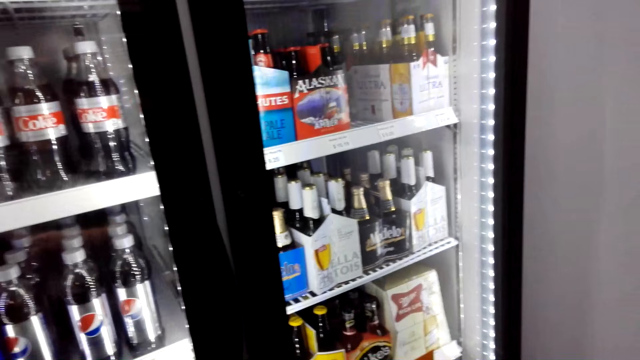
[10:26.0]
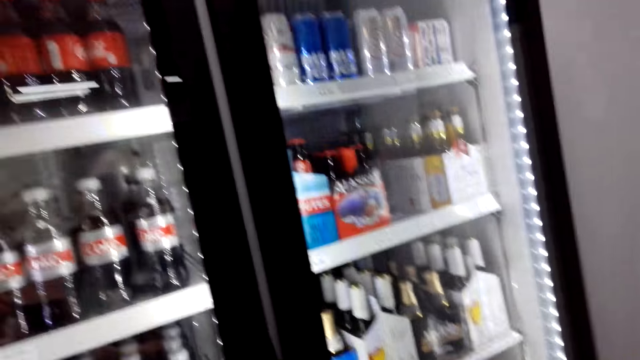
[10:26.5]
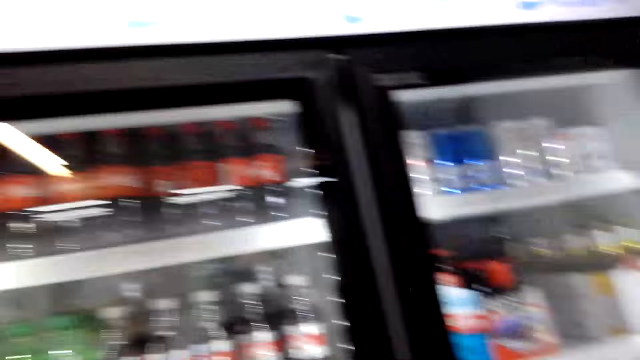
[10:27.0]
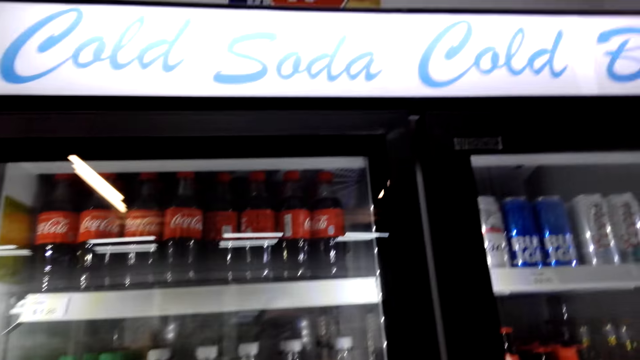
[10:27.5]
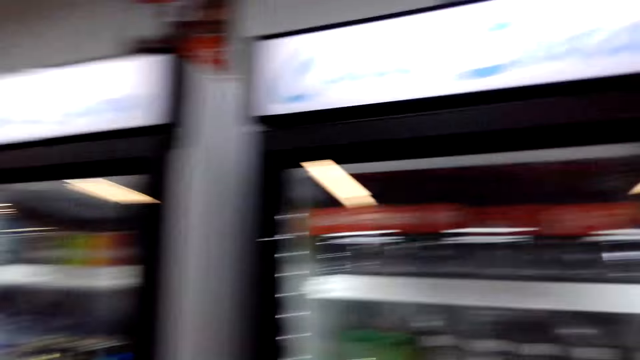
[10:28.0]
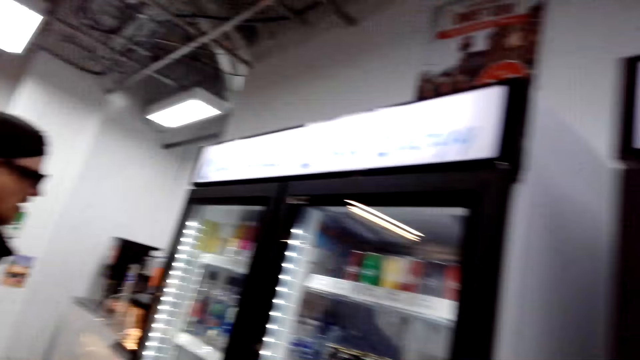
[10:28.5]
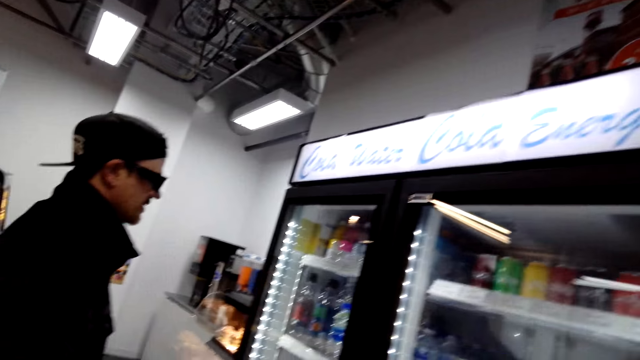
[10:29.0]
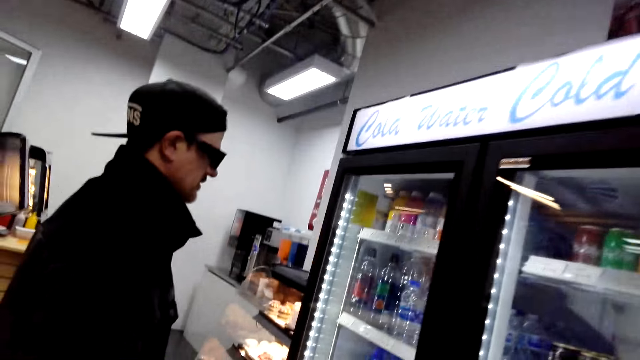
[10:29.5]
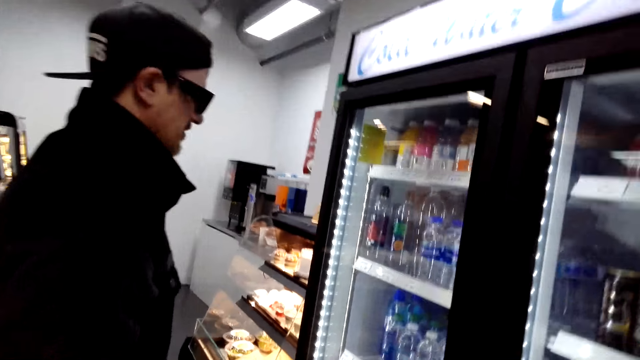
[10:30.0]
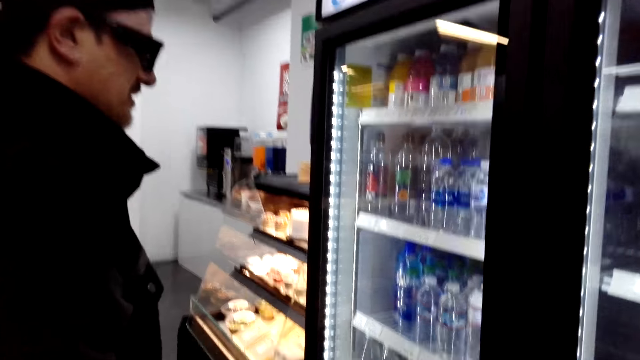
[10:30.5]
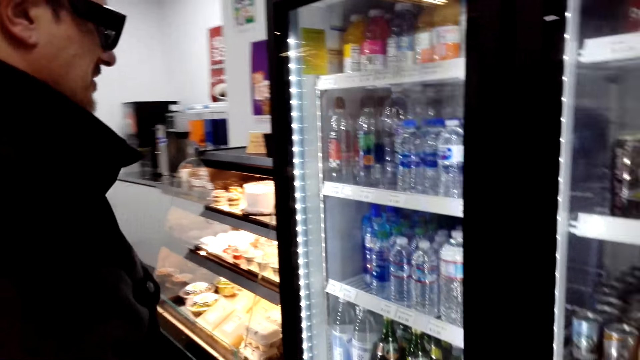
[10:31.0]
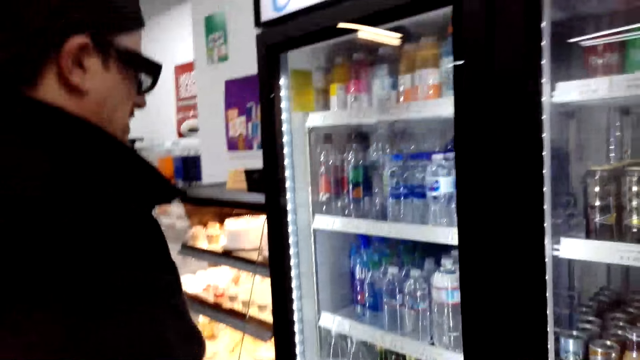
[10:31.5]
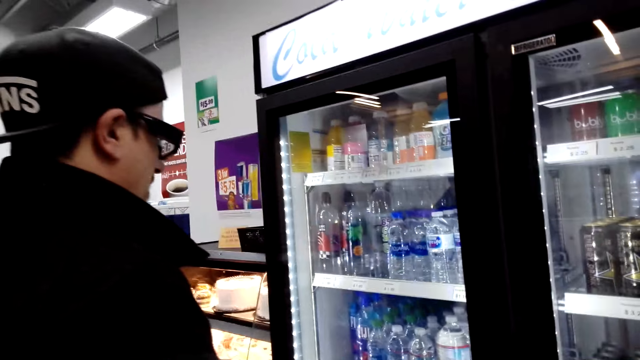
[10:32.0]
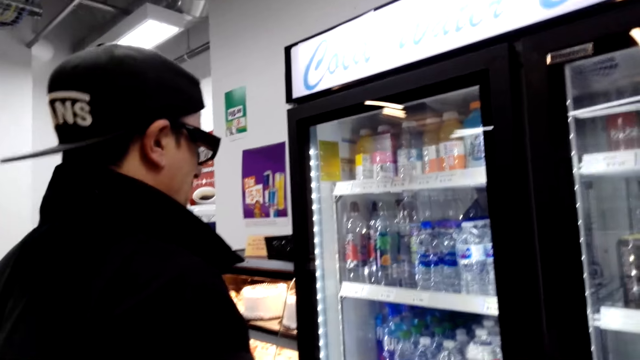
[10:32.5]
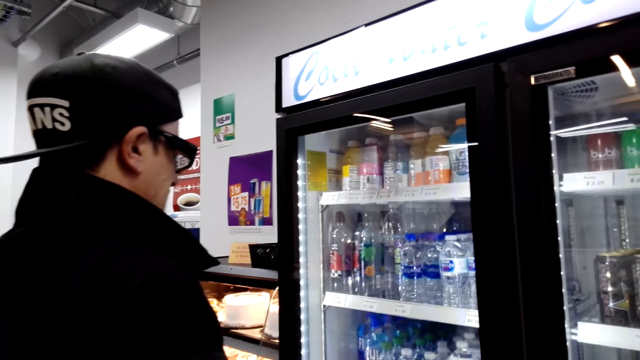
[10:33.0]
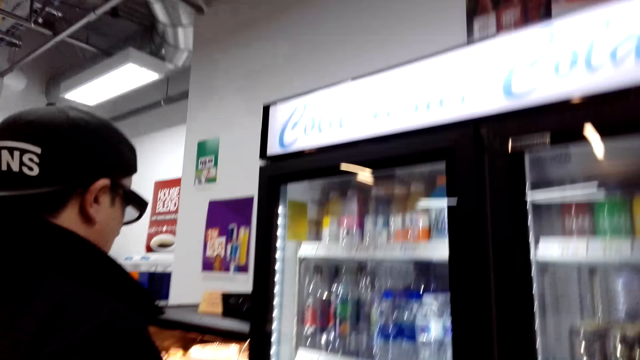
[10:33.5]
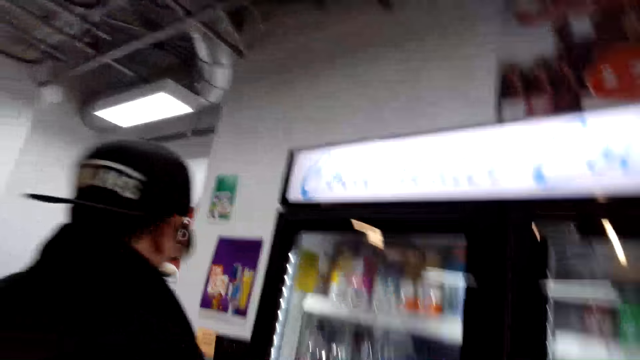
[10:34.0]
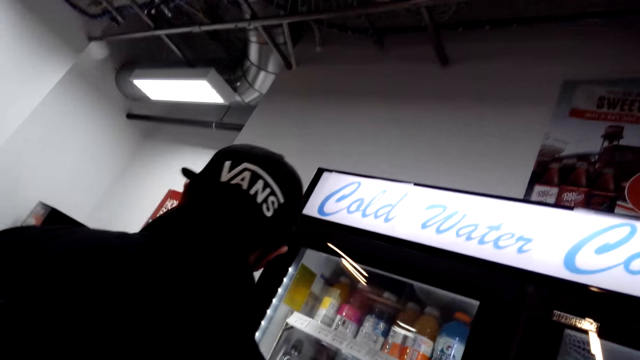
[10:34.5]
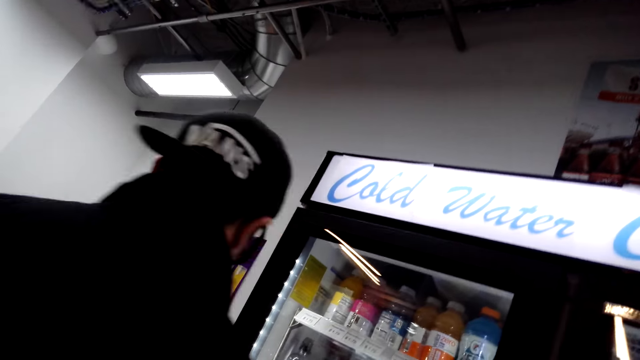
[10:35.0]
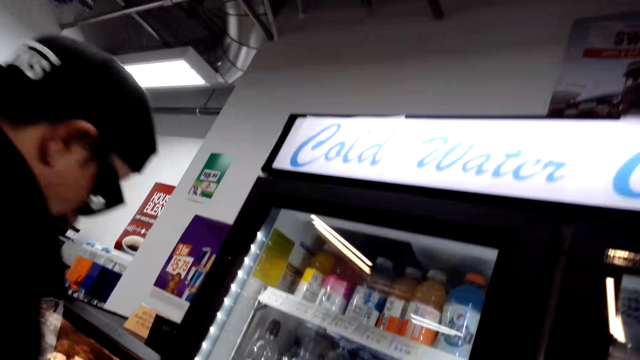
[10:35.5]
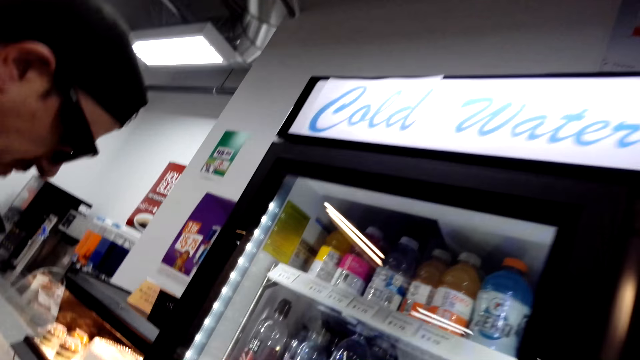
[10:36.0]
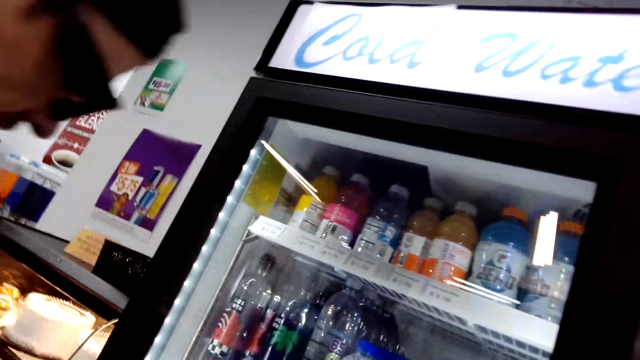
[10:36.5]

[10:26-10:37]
The camera wearer looks around. They move around.

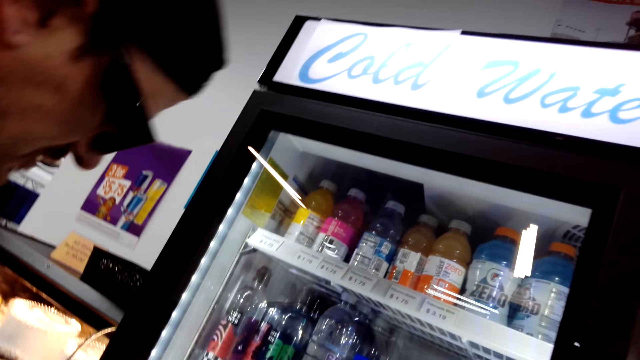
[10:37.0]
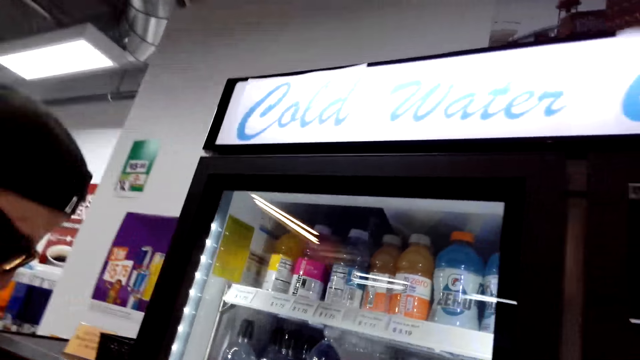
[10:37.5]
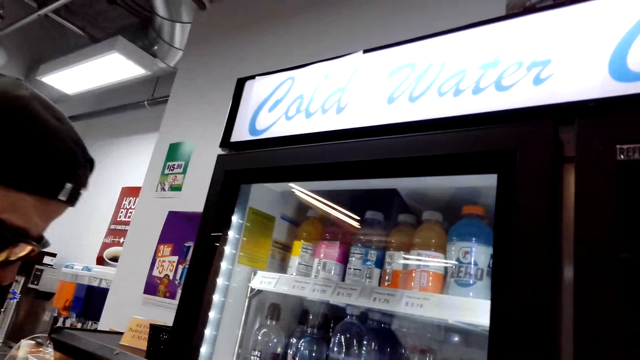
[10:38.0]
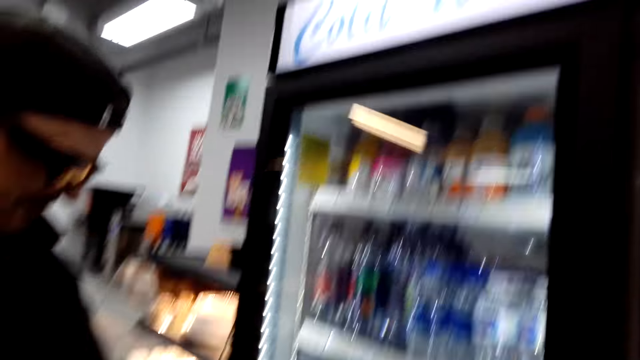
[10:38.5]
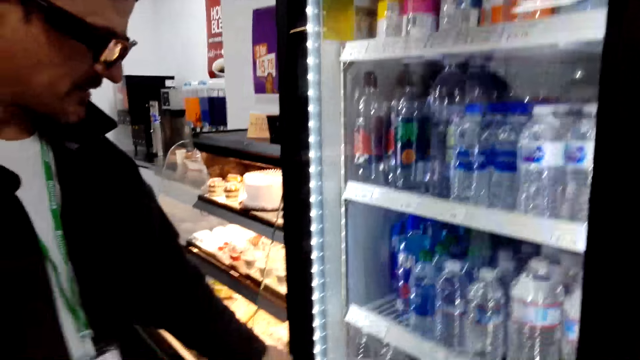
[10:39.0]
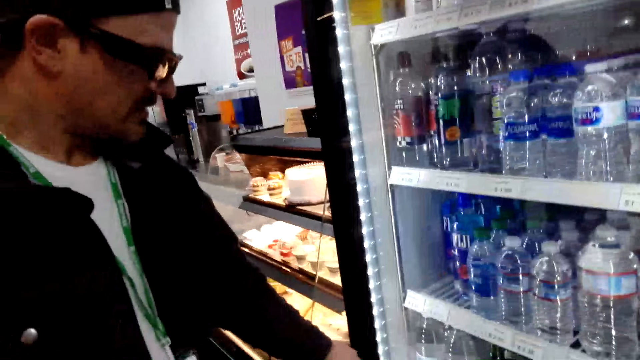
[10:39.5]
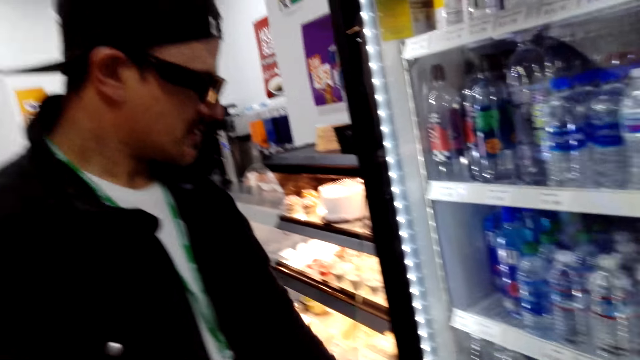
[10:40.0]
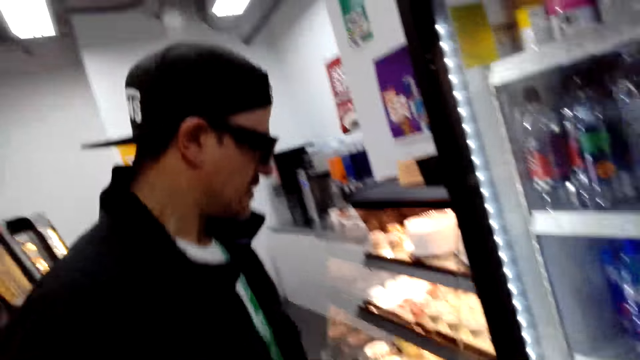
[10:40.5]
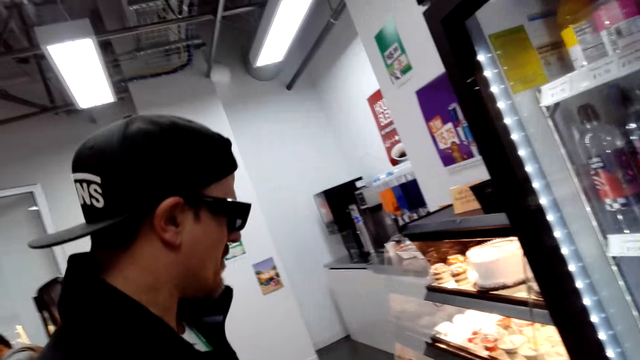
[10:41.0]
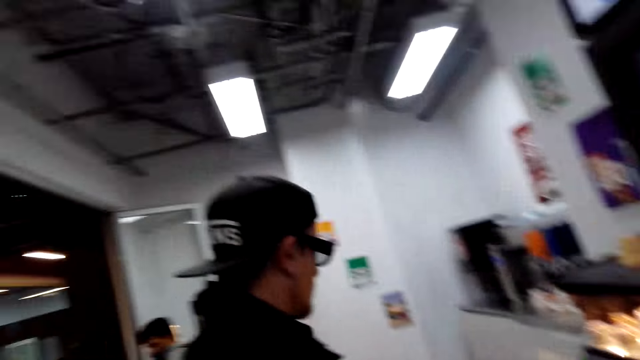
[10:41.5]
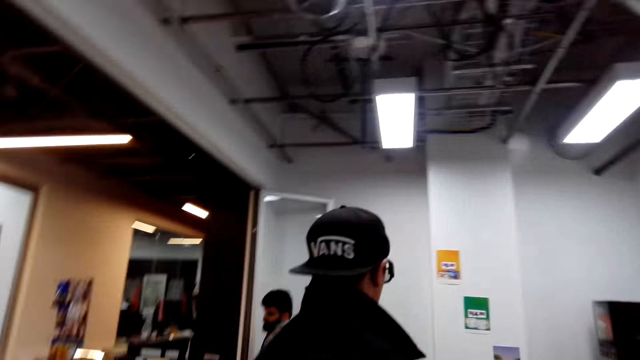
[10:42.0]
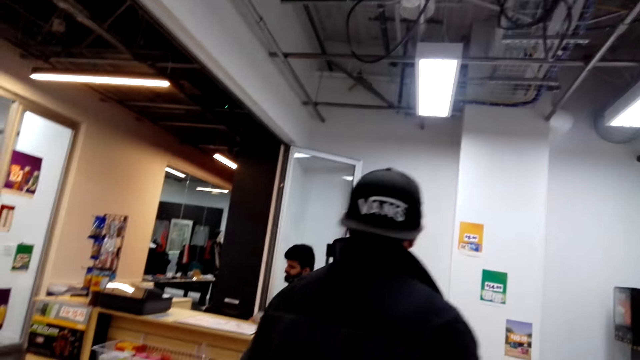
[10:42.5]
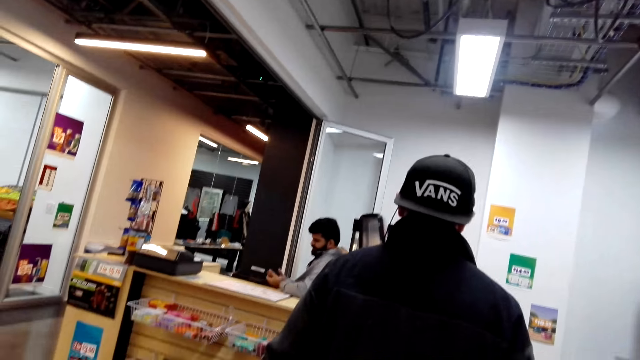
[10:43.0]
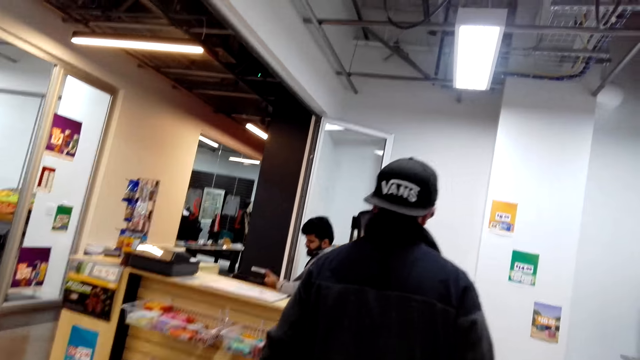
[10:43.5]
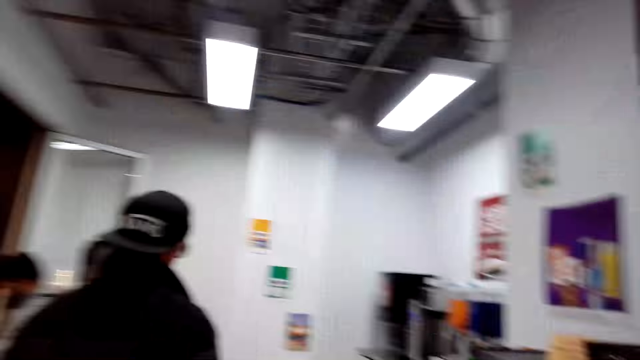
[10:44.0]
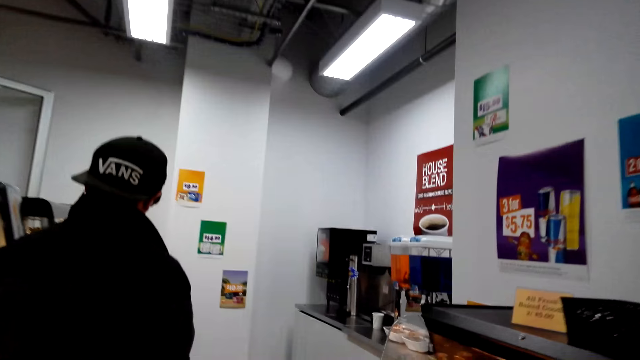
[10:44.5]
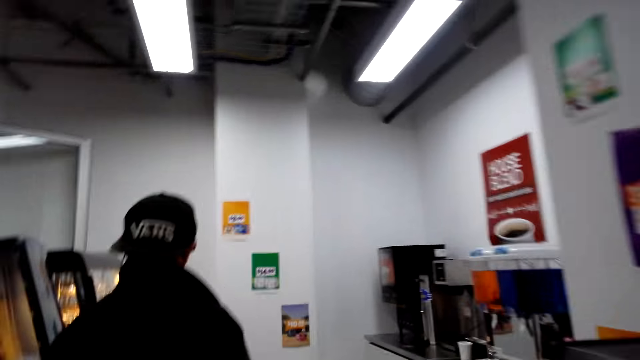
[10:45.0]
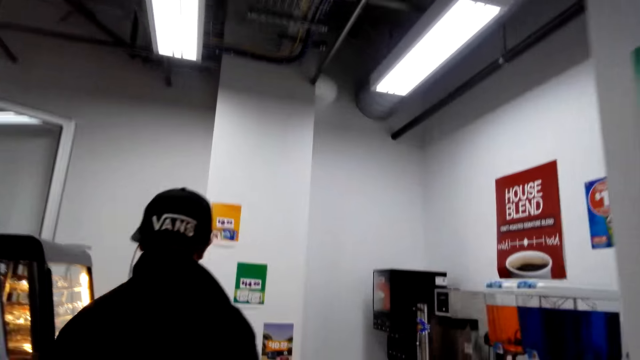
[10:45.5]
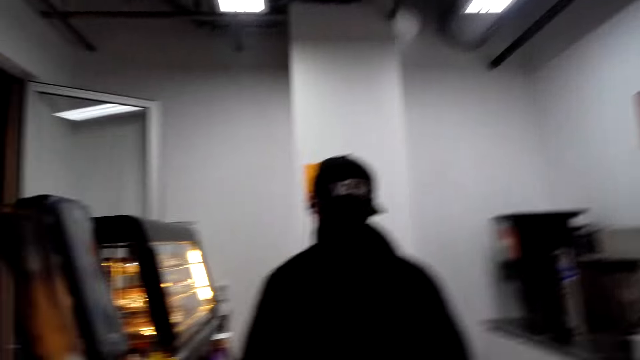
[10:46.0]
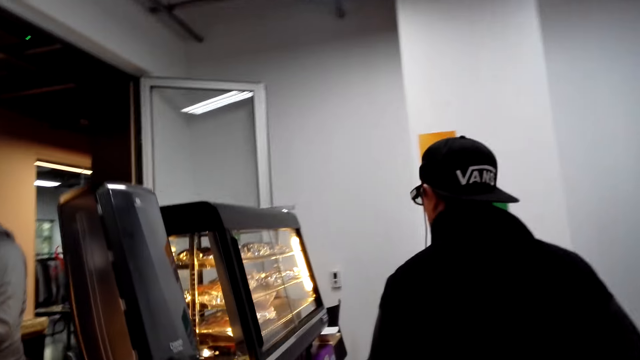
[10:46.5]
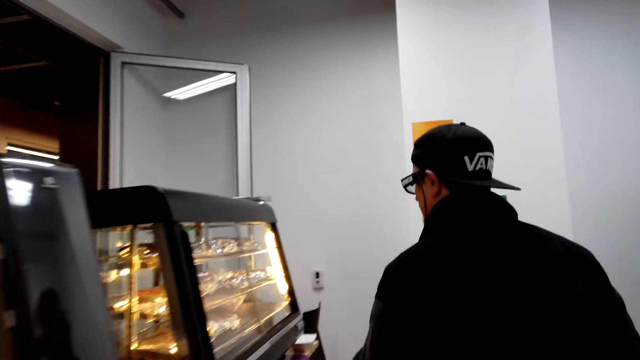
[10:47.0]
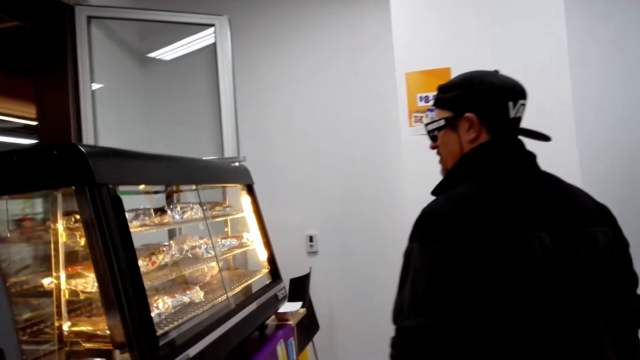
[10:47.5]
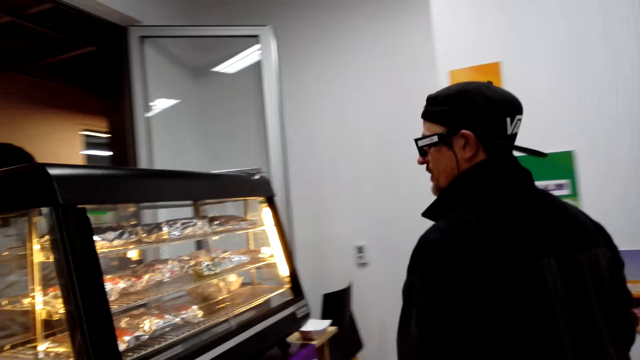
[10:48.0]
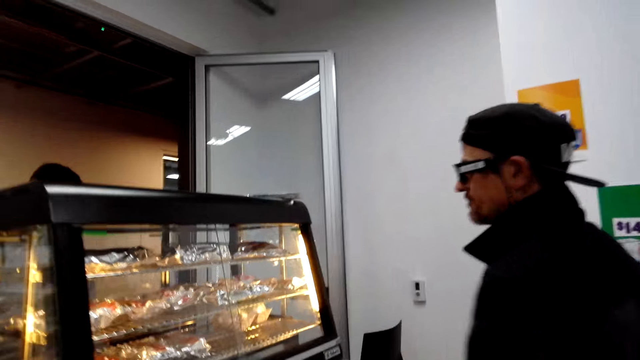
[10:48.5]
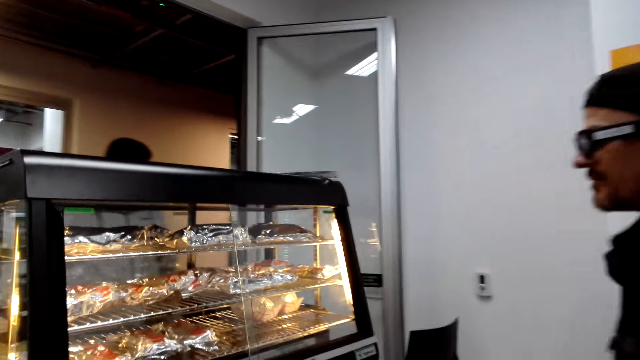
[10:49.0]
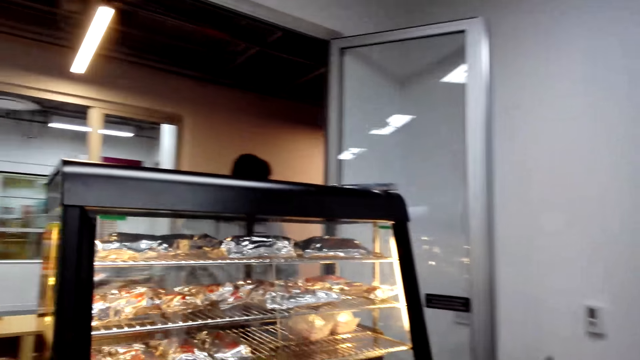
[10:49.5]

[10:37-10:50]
A person looks in the refrigerator. The camera wearer talks to the person. The person walks around. The camera wearer walks around.
